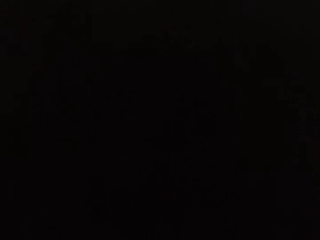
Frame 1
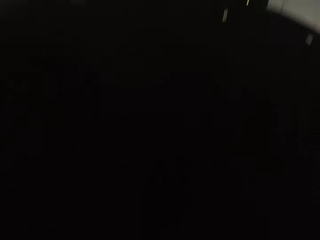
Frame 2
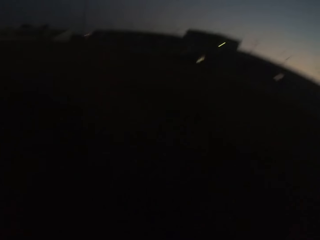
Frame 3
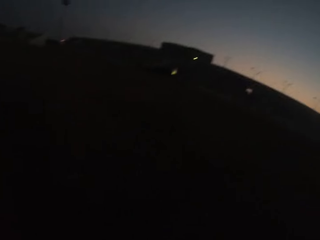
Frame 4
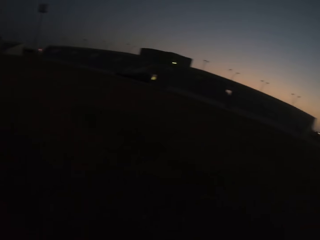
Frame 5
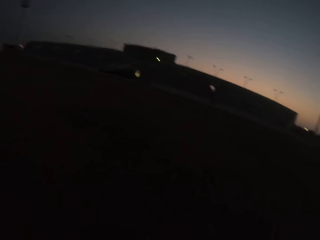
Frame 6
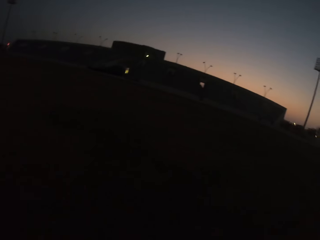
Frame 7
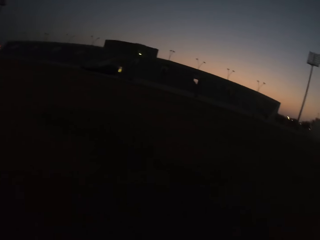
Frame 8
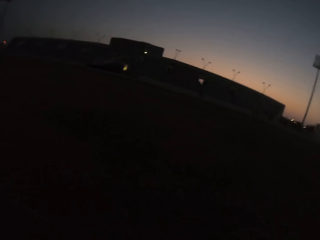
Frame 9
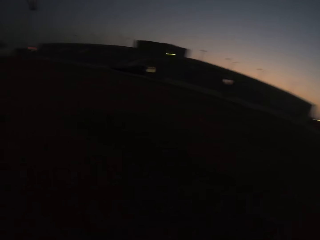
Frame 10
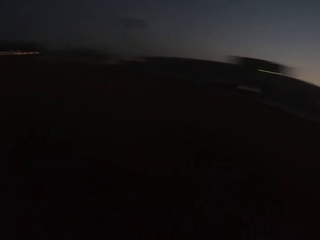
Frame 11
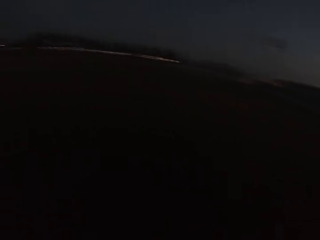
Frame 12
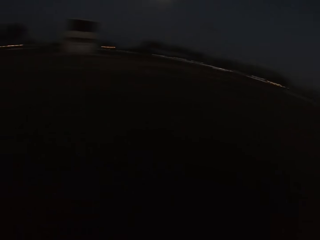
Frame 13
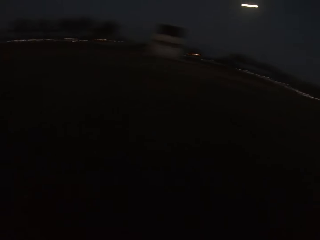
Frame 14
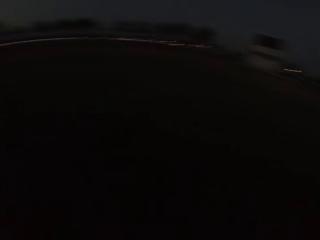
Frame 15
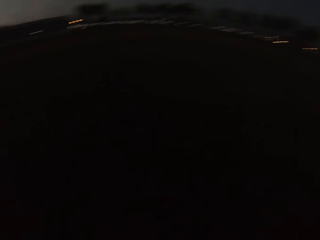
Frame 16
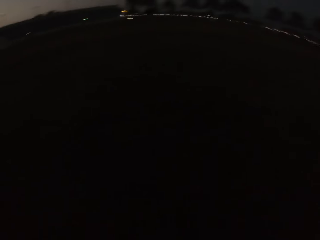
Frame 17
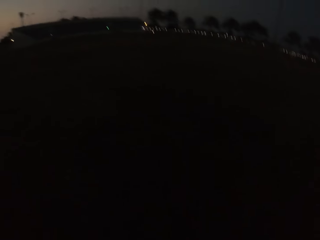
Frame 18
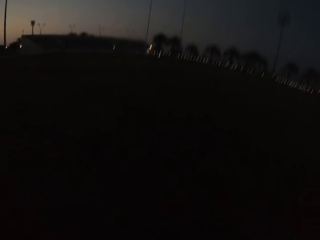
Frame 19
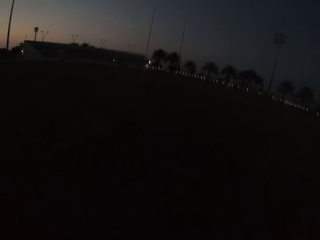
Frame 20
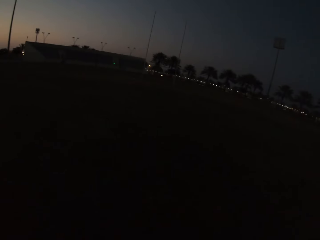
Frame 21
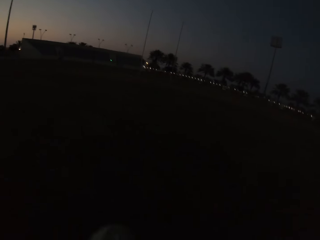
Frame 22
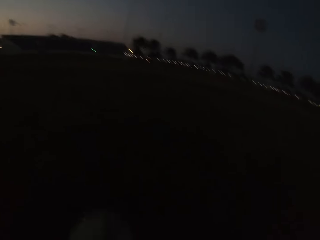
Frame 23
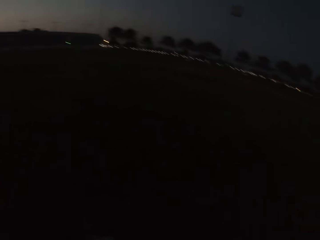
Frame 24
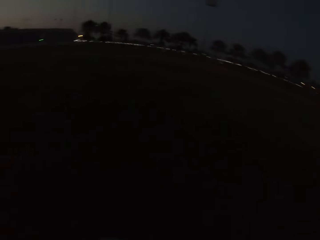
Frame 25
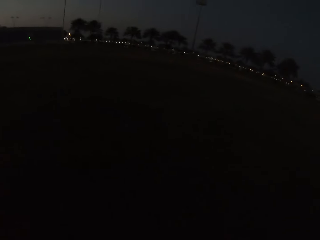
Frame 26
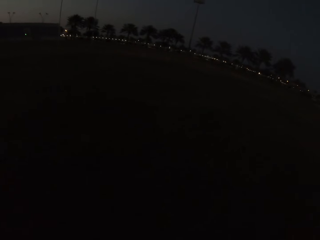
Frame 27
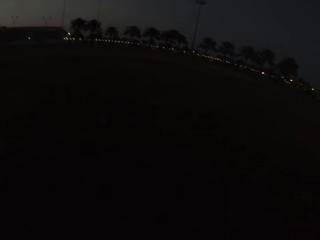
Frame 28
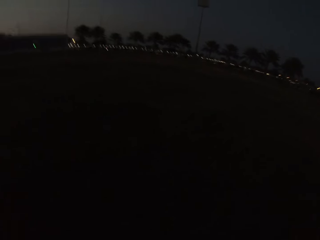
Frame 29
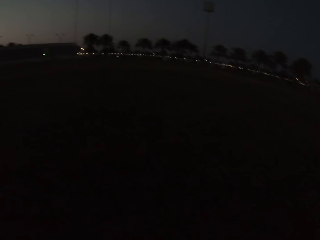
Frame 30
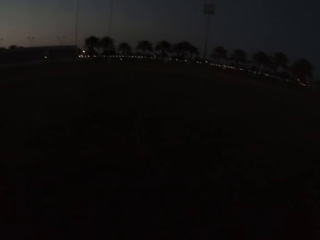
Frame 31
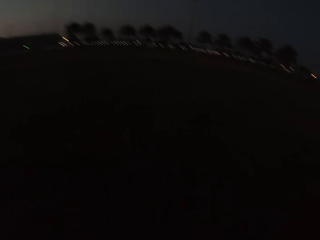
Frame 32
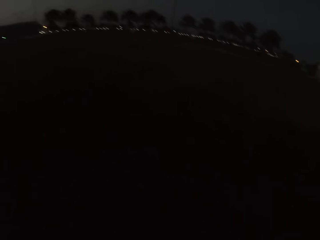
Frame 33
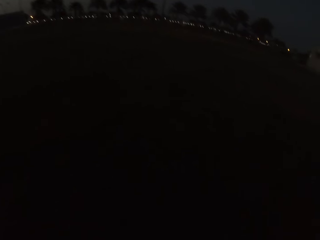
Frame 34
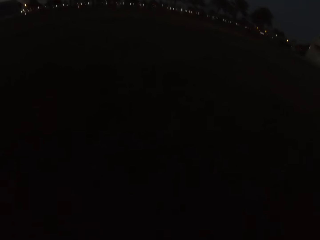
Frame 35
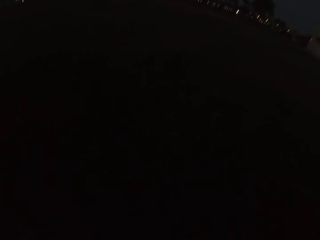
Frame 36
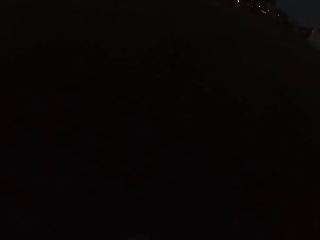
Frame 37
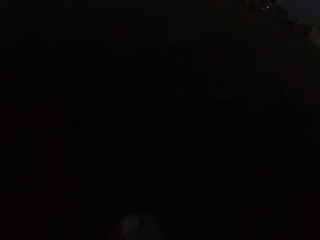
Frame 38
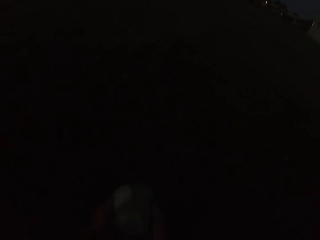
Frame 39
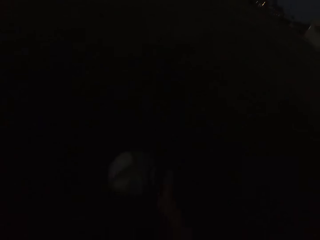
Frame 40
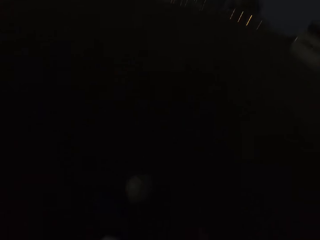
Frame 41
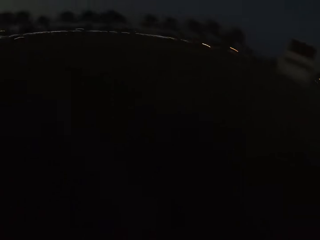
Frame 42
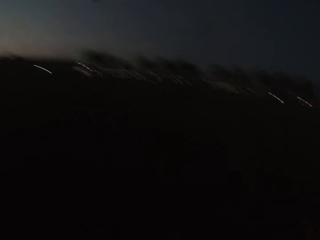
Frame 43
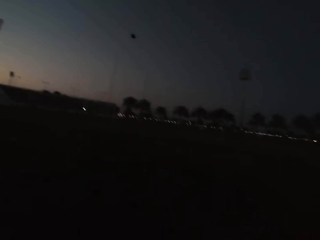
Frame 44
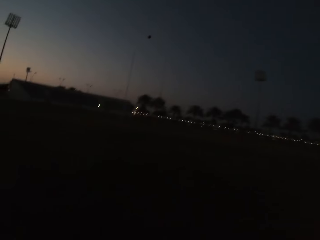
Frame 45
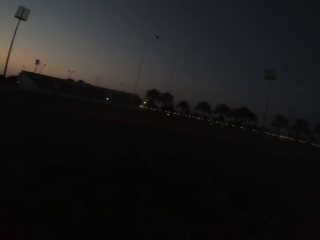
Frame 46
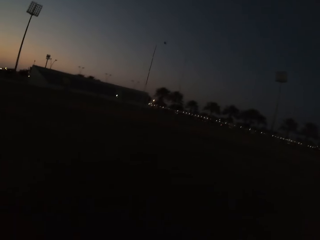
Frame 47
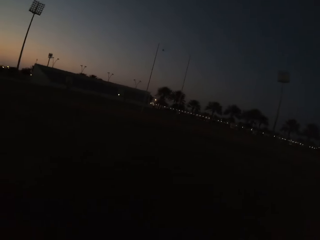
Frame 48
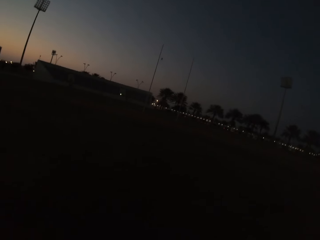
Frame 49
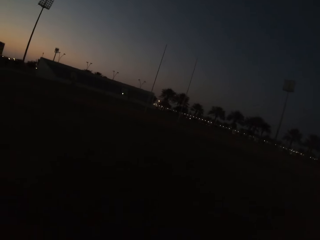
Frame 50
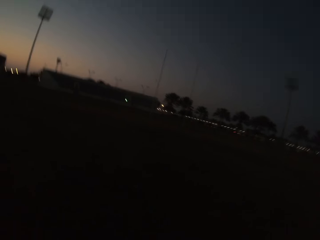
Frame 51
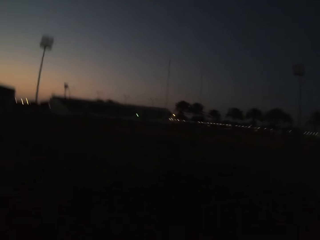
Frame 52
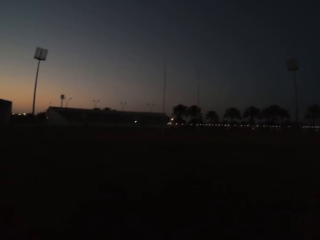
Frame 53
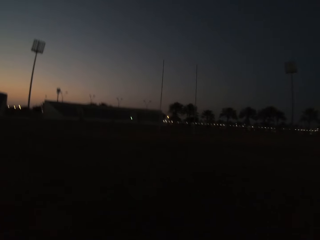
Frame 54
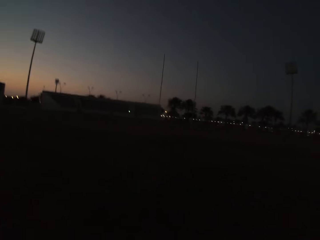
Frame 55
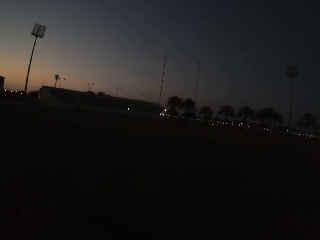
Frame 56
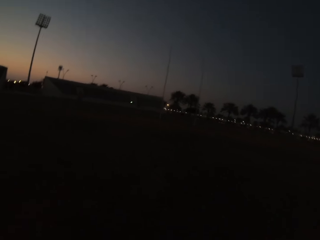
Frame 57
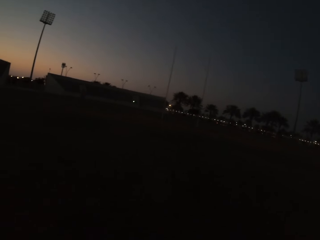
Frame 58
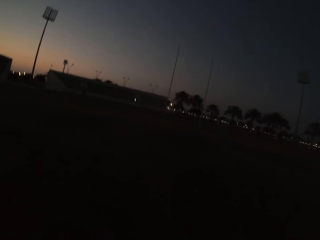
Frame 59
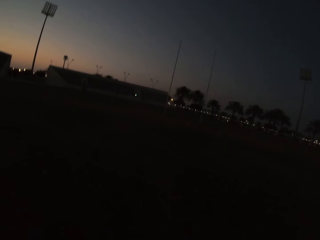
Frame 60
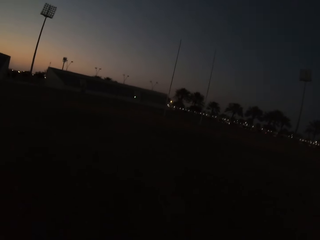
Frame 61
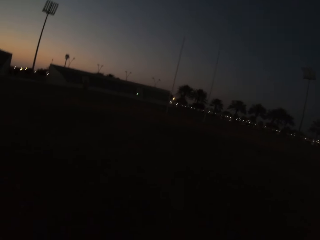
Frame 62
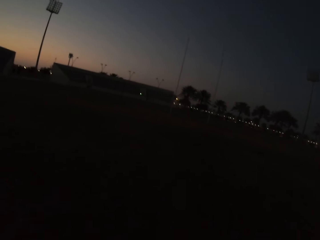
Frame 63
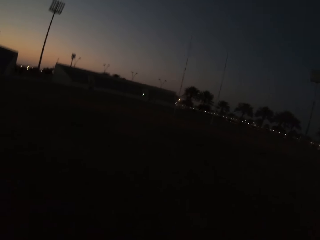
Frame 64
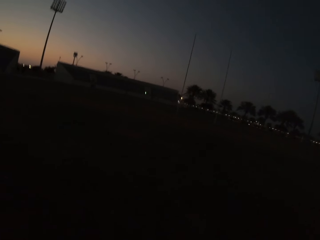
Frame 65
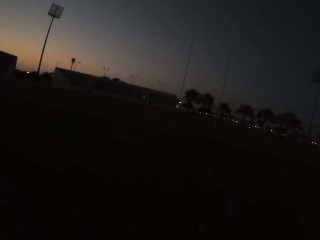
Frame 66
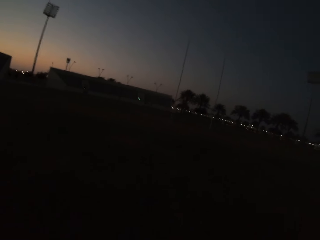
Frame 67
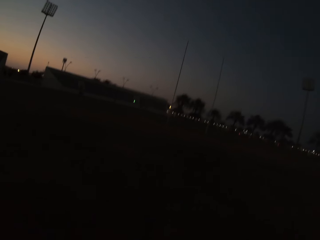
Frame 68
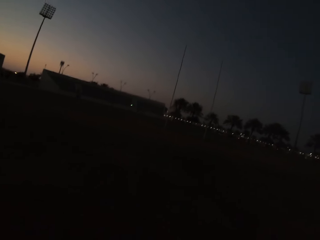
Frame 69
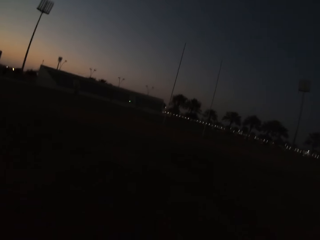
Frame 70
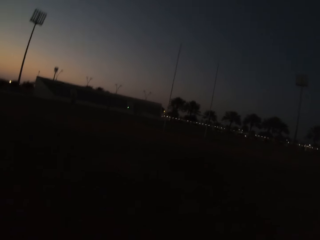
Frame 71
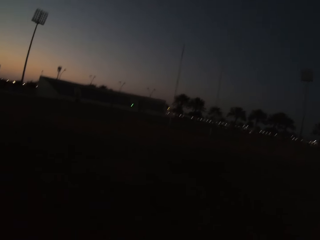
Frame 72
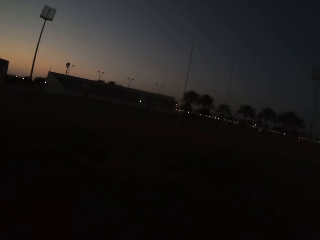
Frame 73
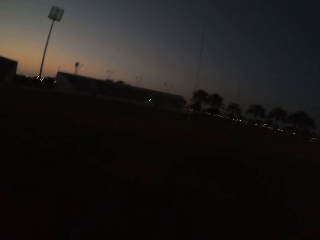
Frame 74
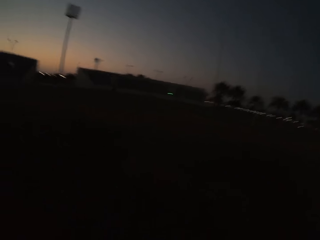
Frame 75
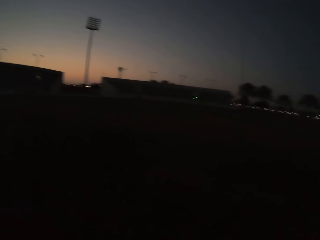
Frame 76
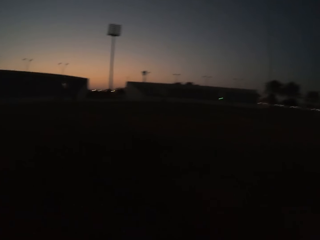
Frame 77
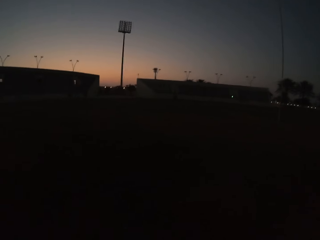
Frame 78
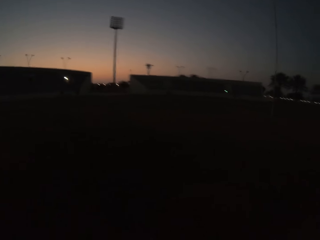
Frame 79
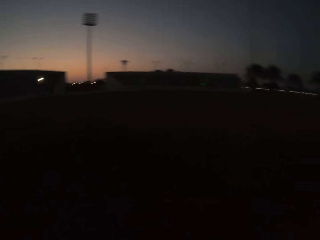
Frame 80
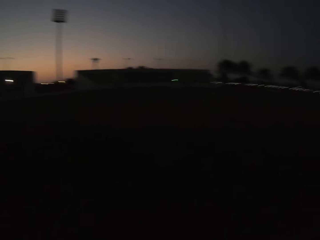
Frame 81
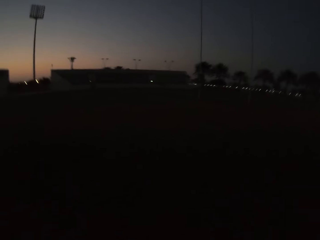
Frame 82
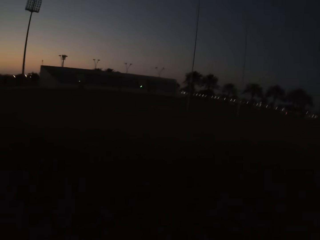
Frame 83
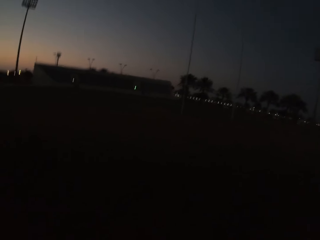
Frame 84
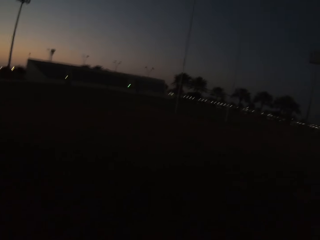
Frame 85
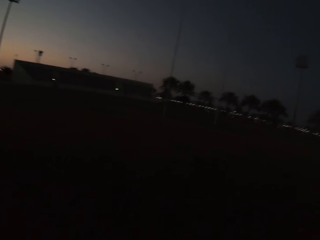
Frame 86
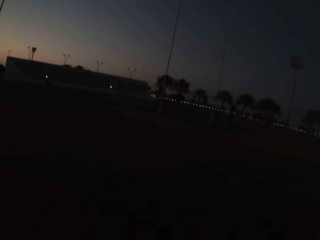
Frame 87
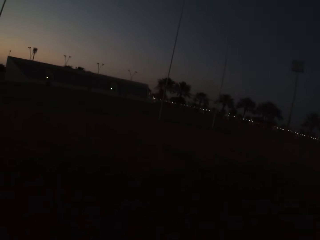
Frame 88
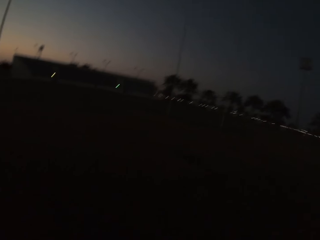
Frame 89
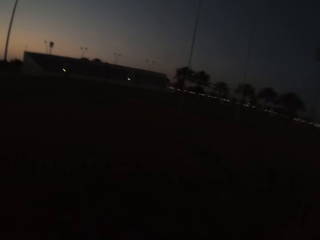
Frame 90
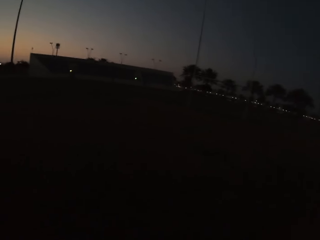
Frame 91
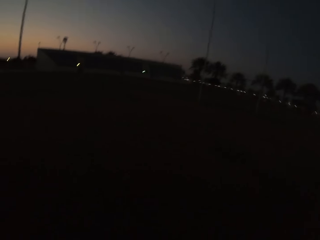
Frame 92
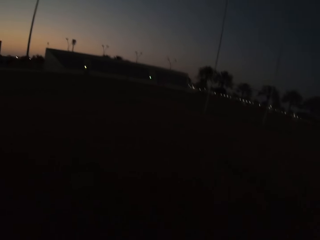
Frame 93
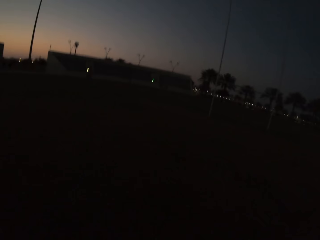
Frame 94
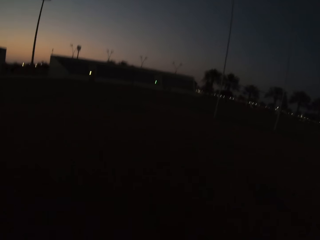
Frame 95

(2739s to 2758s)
The camera wearer picks up the football. They move around. They drop the football. They kick the football. They look around. They walk around.

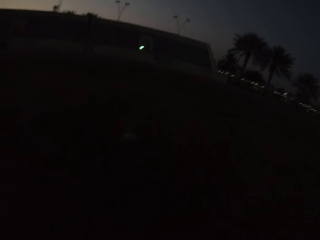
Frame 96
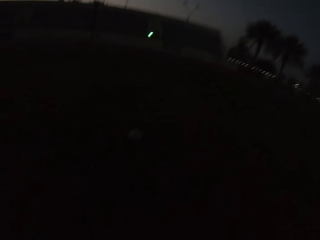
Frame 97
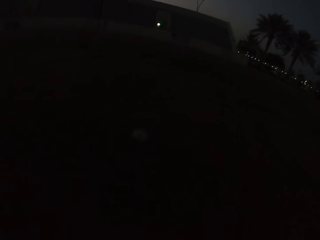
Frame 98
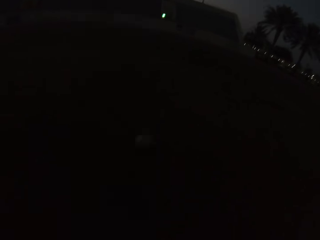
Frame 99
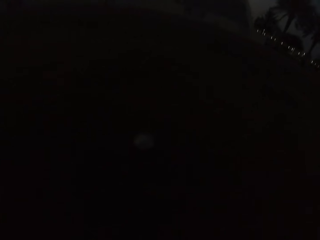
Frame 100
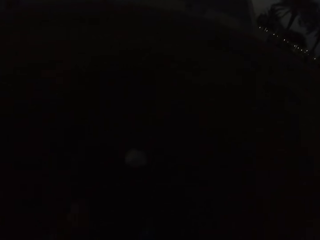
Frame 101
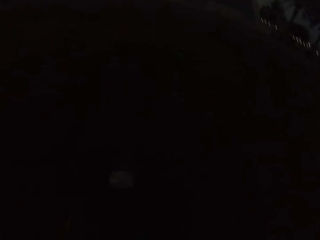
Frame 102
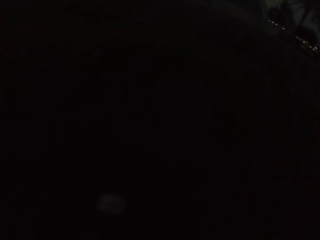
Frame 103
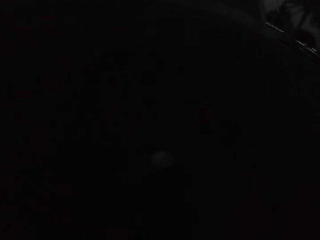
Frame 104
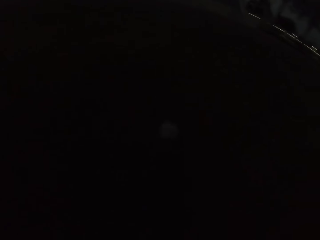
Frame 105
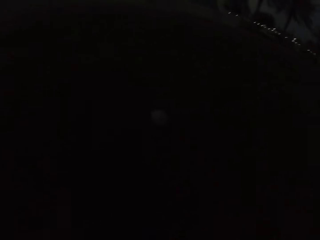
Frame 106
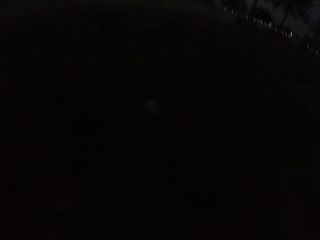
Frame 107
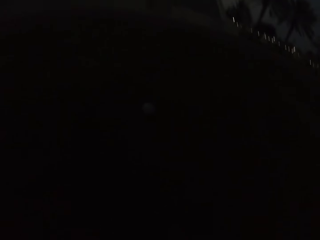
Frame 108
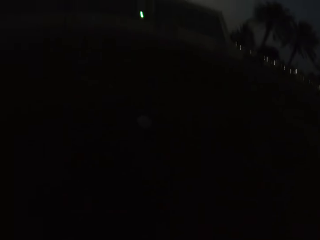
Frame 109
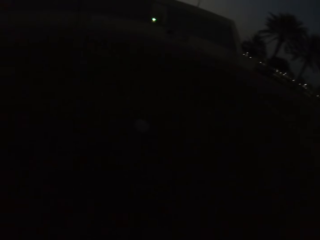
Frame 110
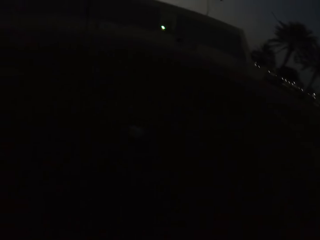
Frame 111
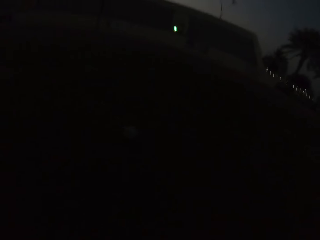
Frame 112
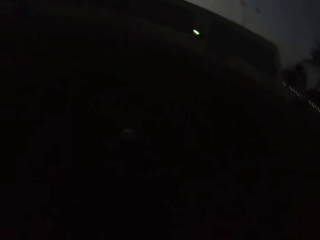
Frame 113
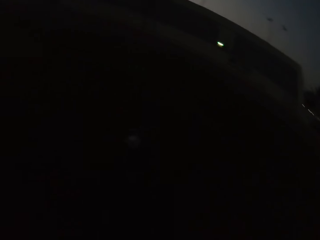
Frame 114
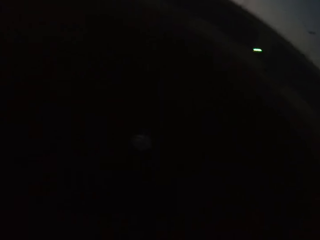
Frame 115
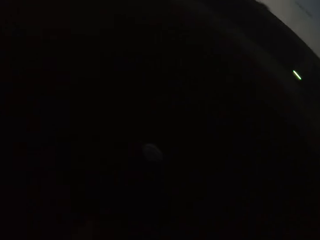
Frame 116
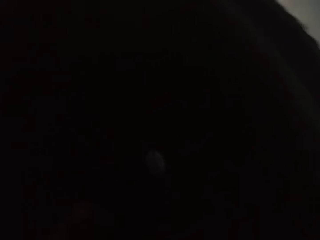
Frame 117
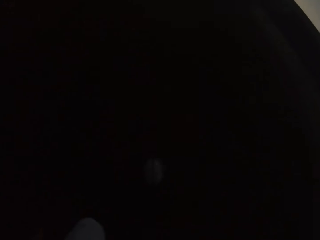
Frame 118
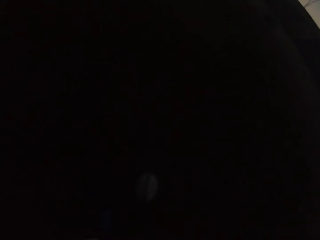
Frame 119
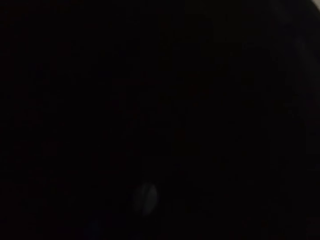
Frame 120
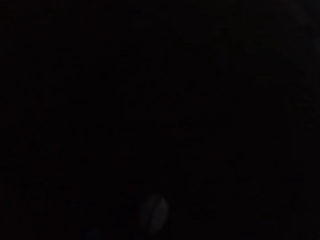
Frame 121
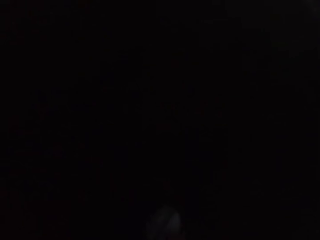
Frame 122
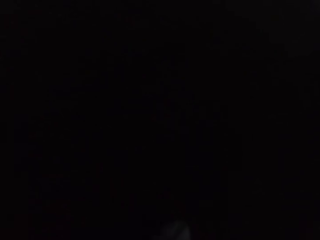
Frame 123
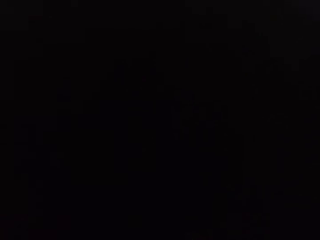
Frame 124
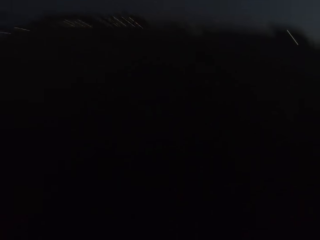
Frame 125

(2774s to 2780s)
The camera wearer kicks the football. They walk around.
